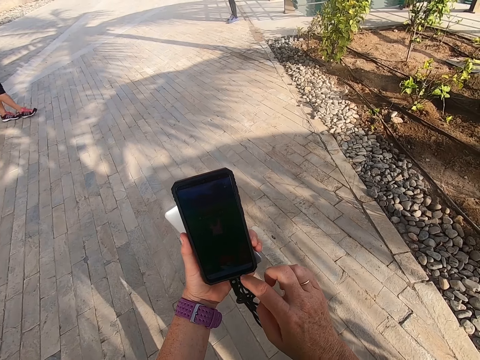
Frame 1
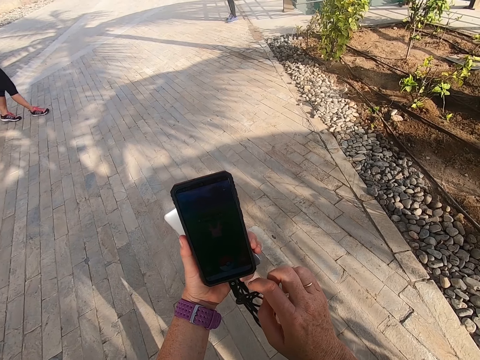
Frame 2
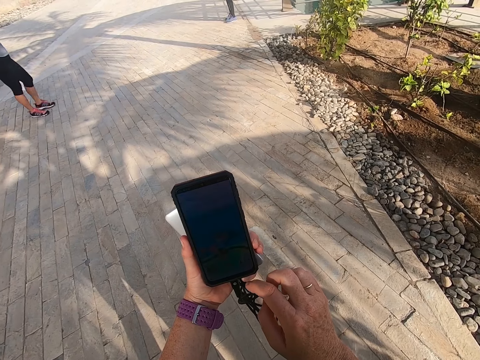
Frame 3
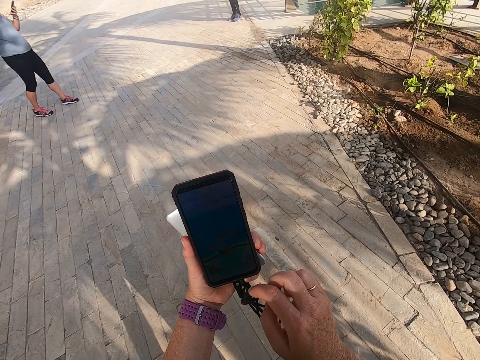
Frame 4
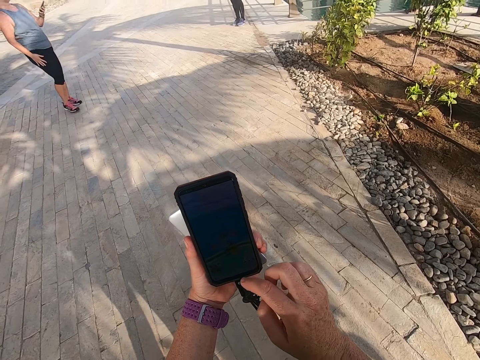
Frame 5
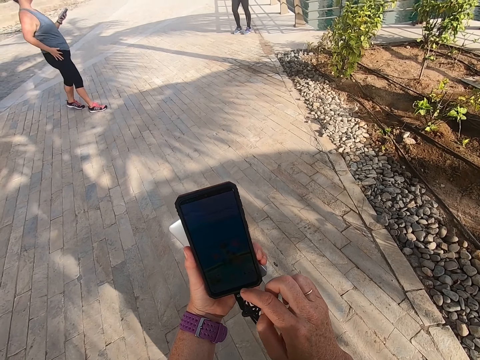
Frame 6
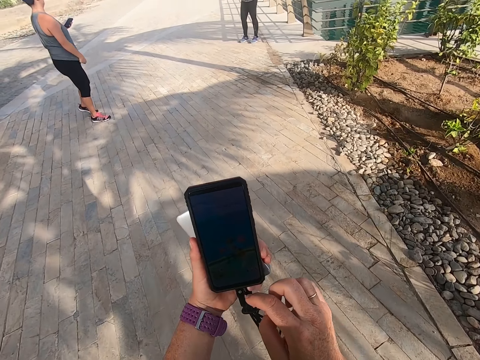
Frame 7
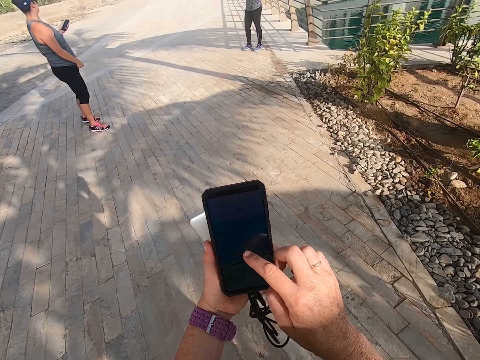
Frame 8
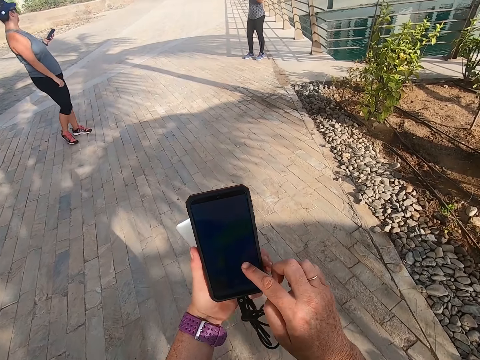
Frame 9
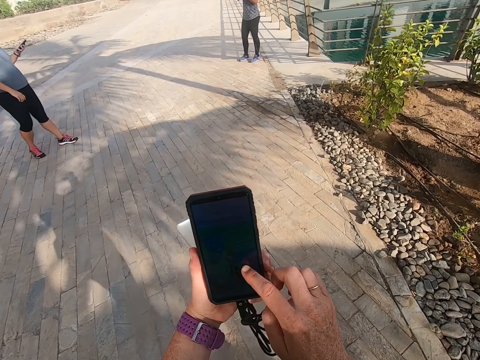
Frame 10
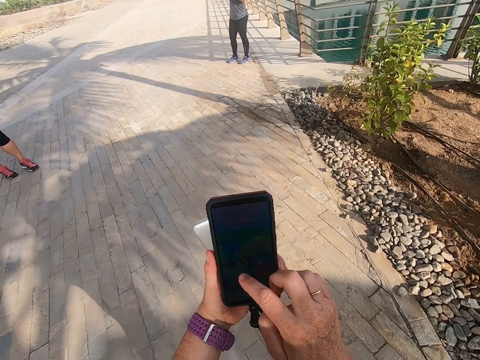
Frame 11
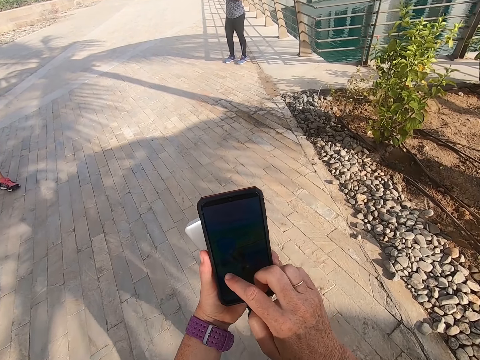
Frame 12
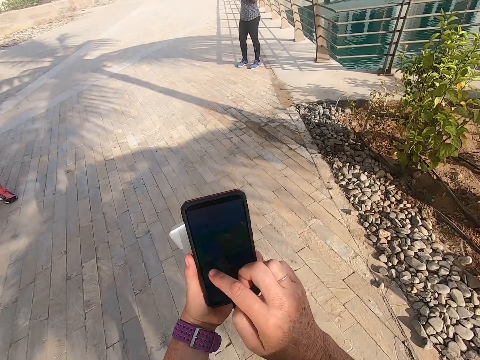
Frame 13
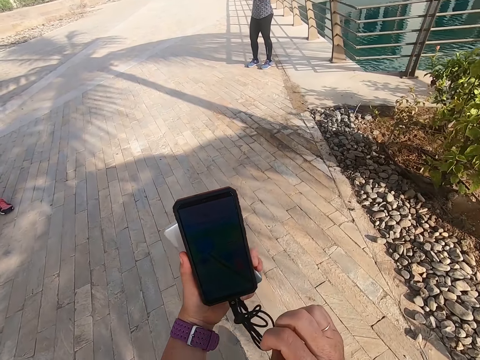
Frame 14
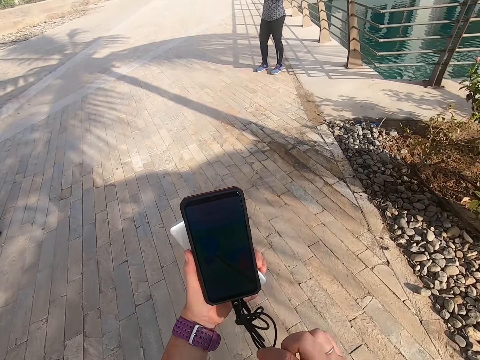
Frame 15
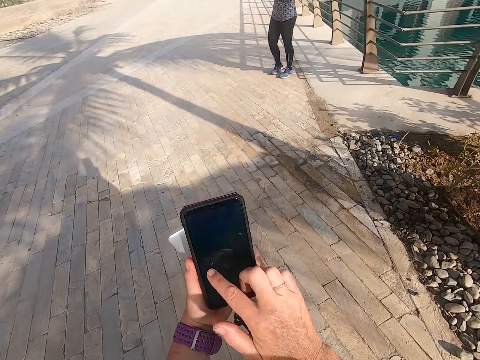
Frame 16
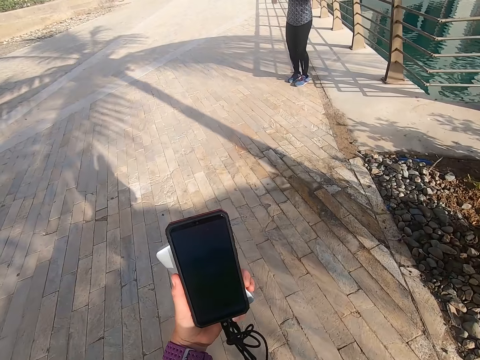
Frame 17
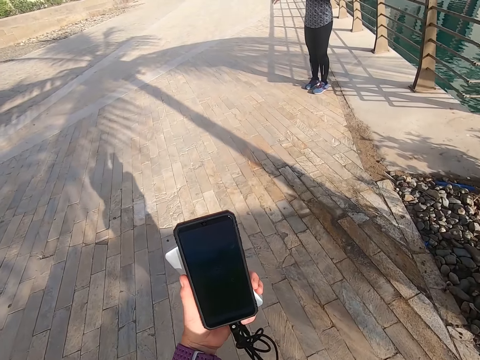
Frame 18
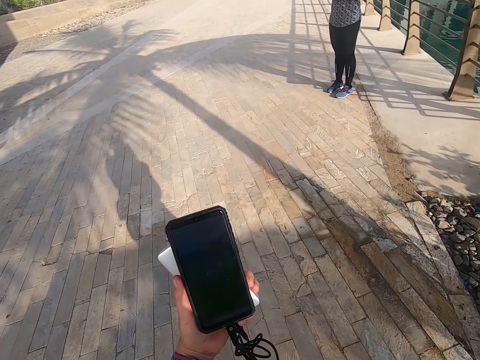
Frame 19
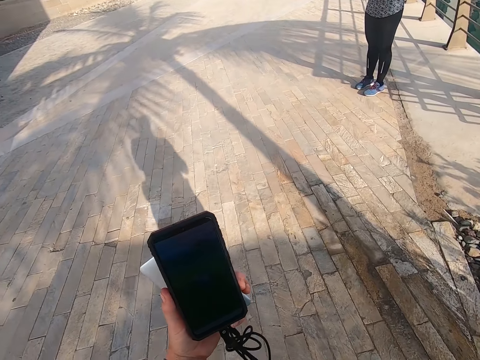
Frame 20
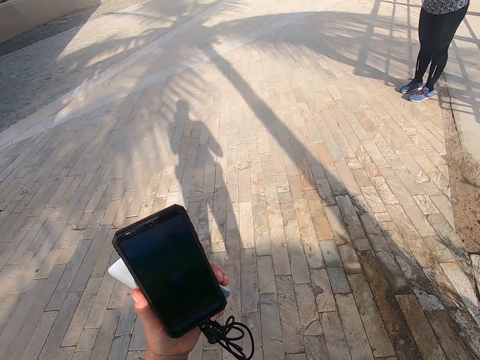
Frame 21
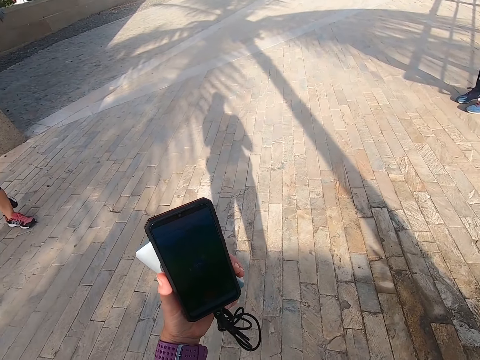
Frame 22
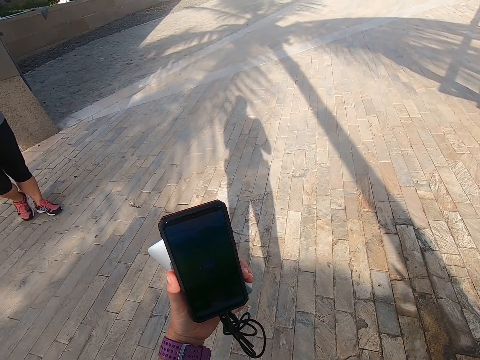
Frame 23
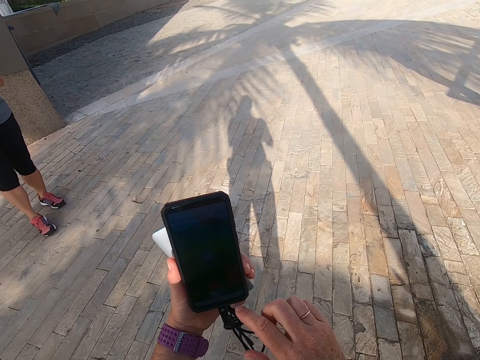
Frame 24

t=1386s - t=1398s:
The camera wearer holds the phone. They walk on the road and scroll the phone. They take a selfie. They touch a screen. They take a selfie.

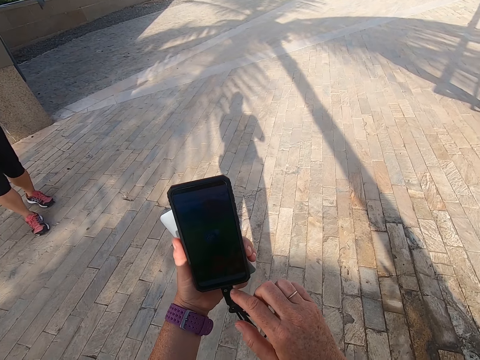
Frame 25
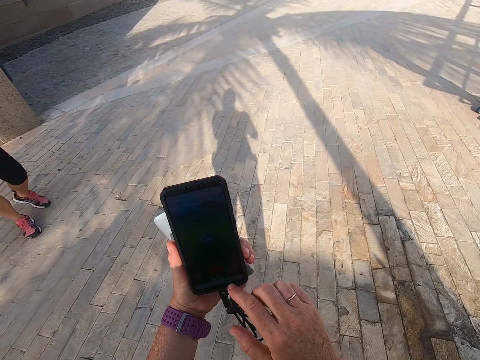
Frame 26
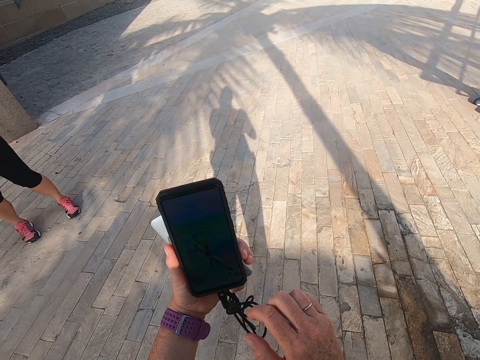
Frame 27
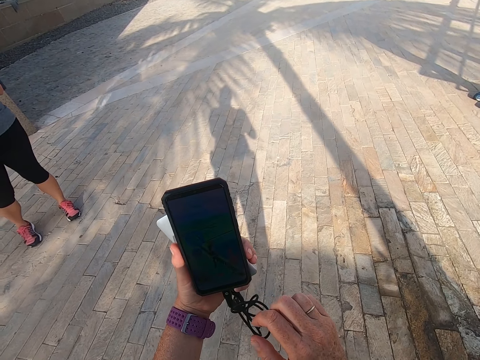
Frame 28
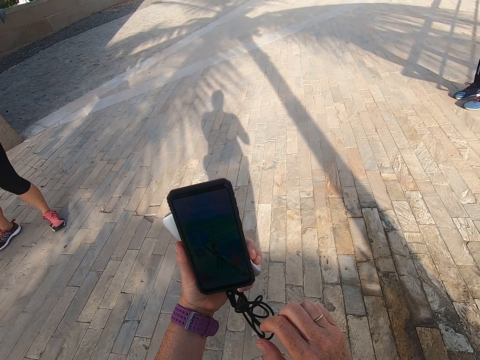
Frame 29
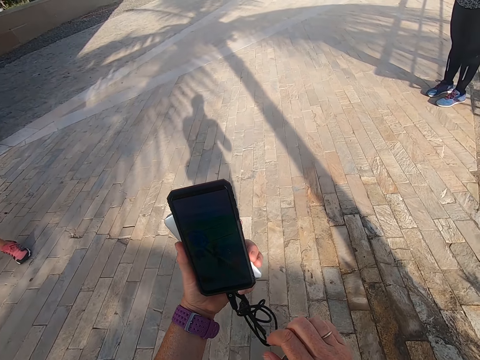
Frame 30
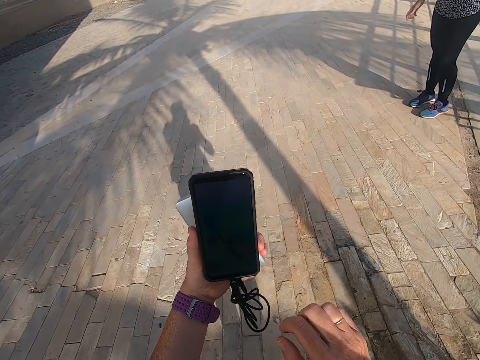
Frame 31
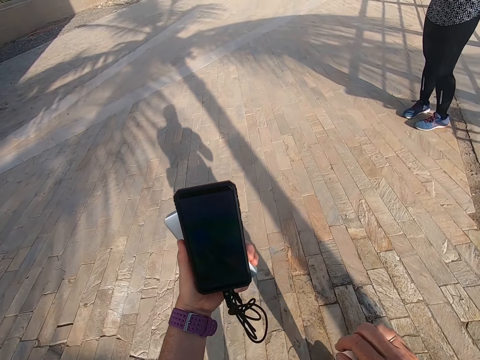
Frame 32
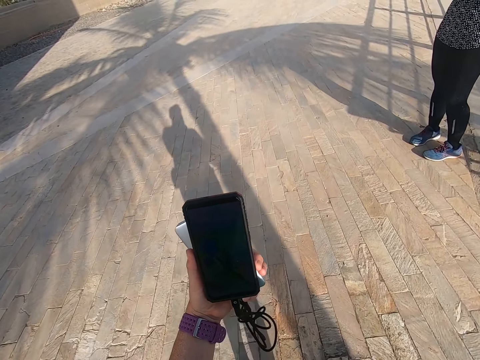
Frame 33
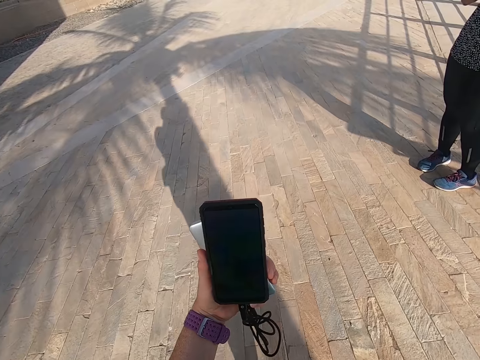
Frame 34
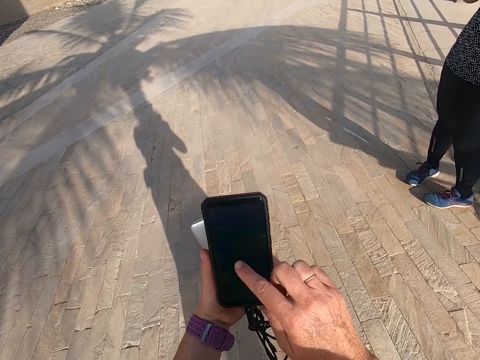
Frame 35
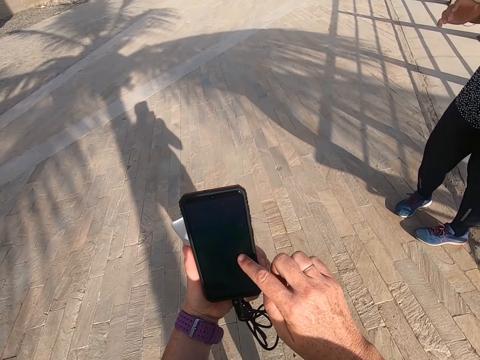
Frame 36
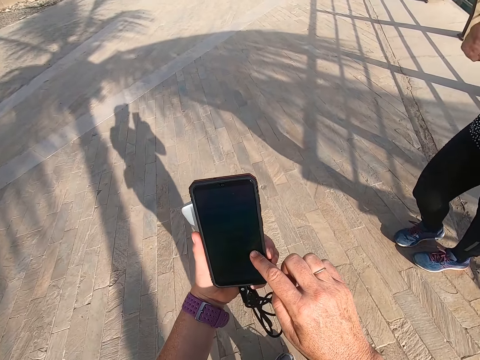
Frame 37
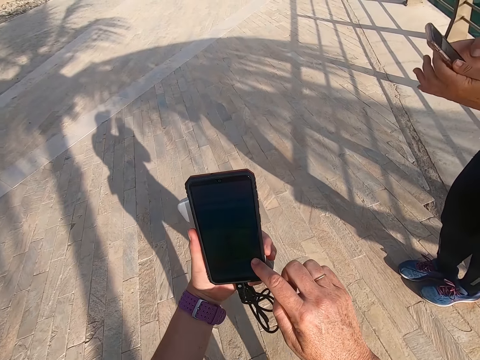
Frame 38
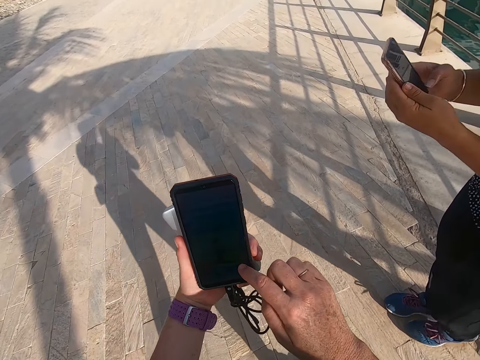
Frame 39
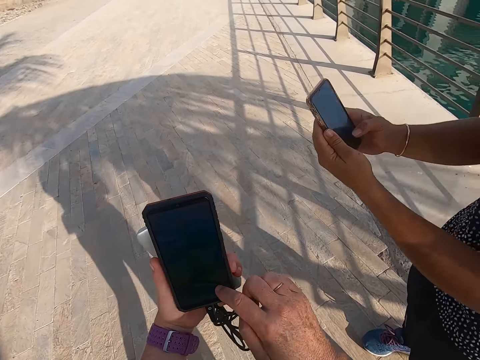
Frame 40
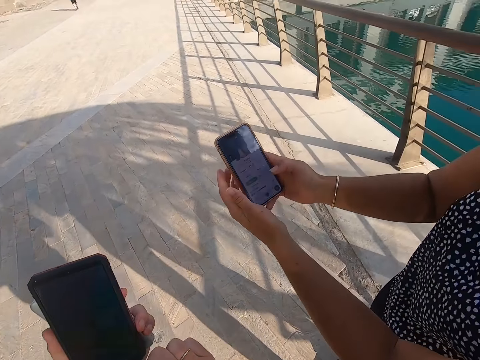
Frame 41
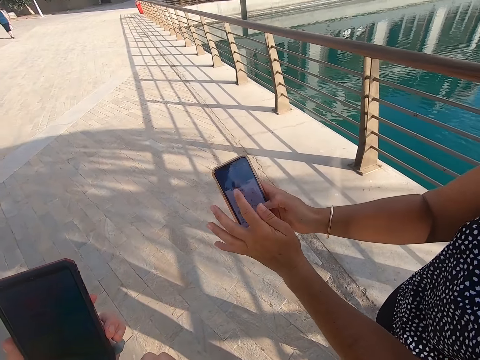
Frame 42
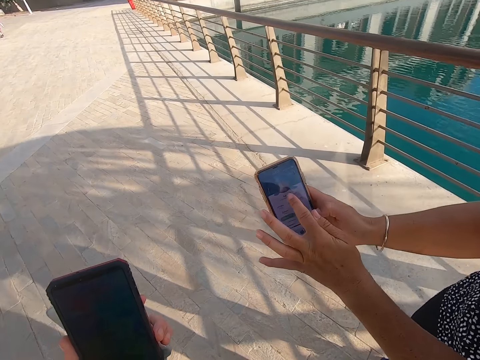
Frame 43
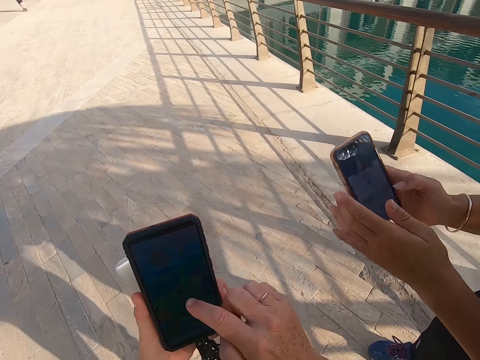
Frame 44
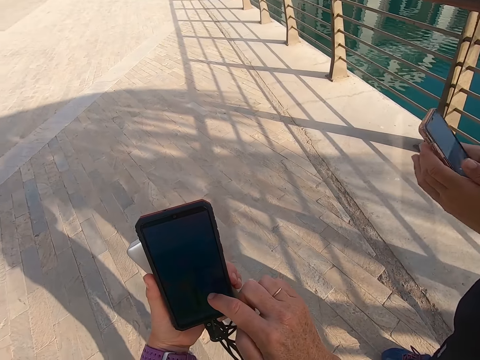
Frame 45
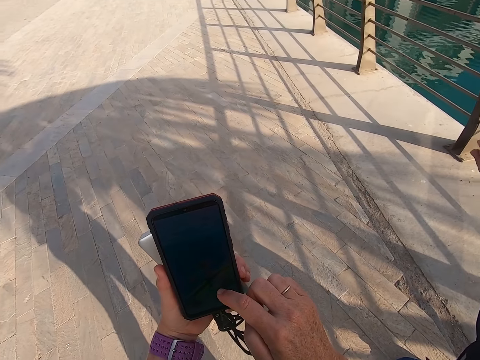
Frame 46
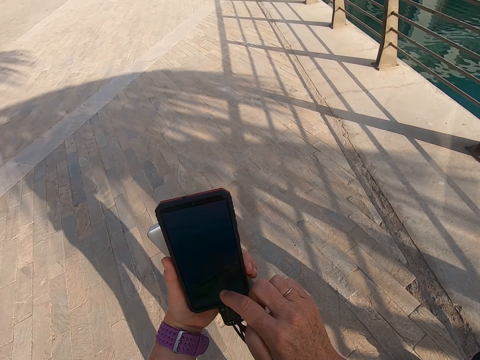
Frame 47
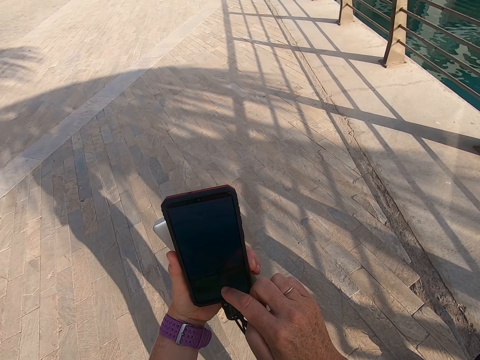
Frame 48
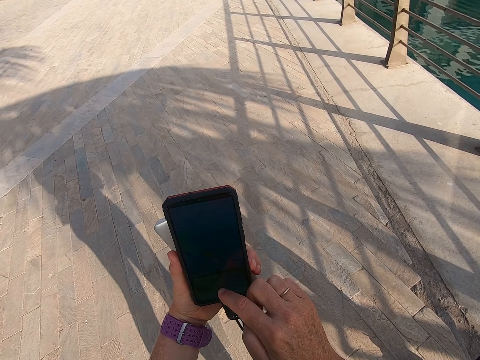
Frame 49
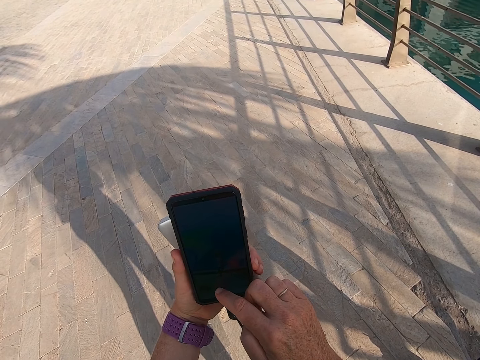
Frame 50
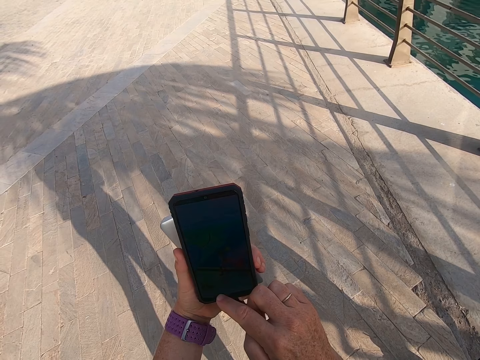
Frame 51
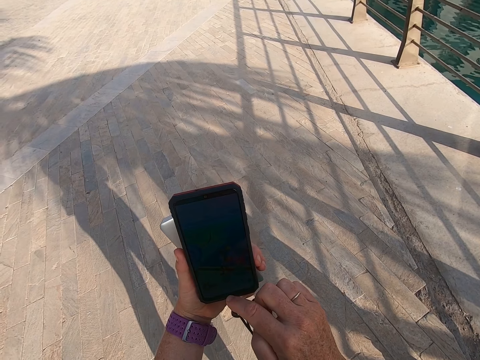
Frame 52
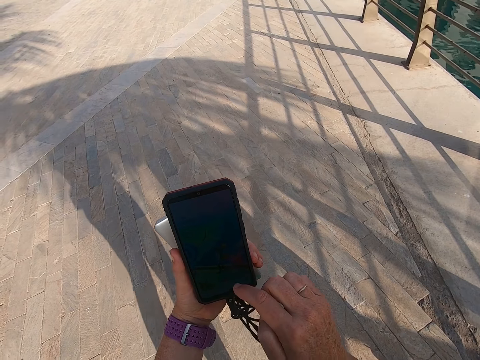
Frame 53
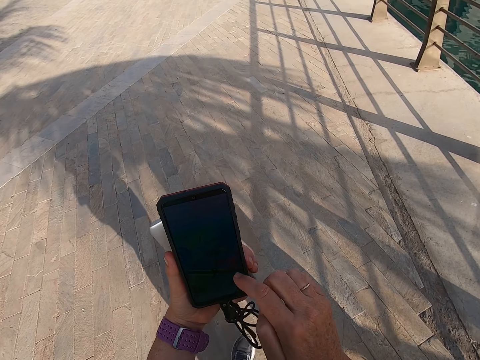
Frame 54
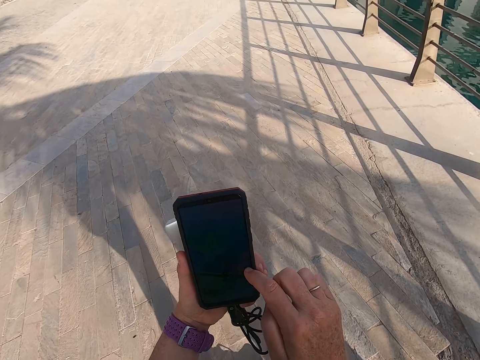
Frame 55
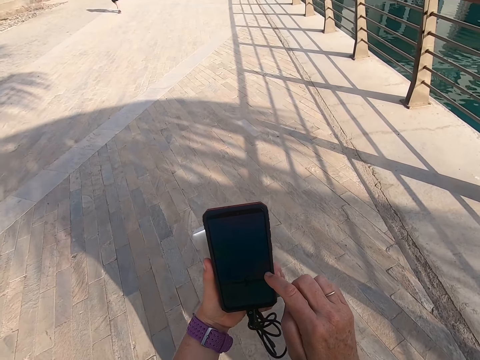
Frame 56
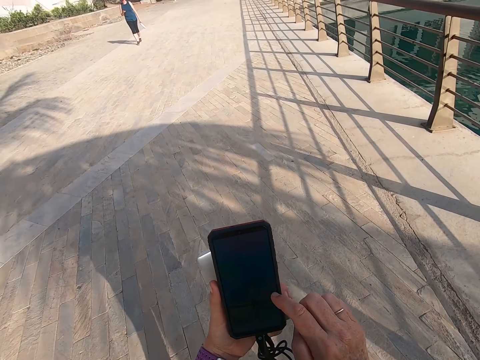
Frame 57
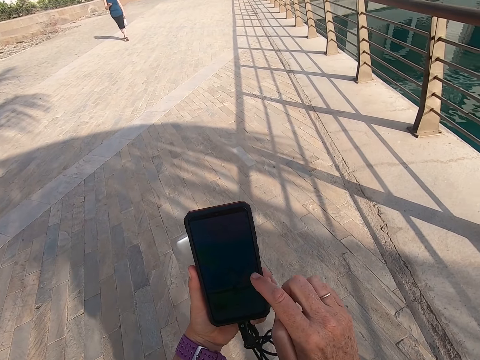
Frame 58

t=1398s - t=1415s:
The camera wearer holds the phone. They stand on the road. They take a selfie. They look on the phone and scroll the phone. They touch a screen. They hold the phone. A man shows the camera wearer the phone. The camera wearer looks on the phone. They scroll the phone. They walk on the road.
